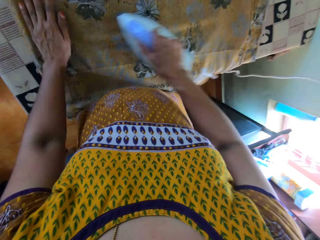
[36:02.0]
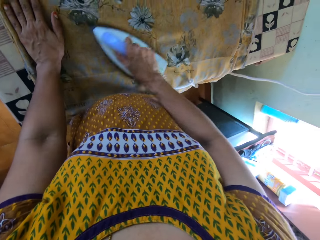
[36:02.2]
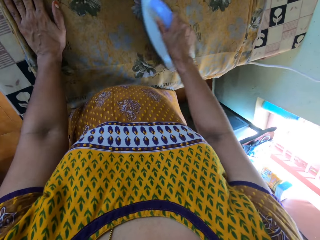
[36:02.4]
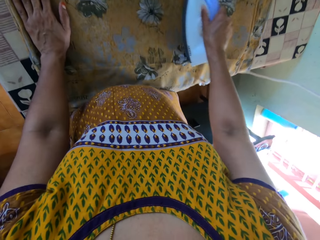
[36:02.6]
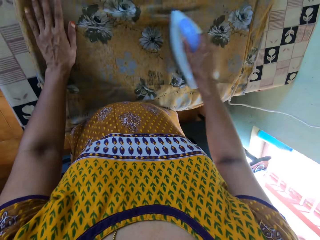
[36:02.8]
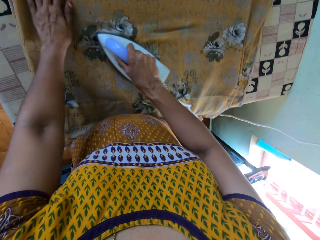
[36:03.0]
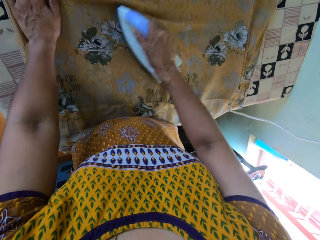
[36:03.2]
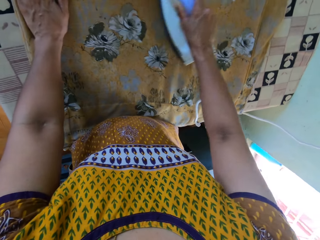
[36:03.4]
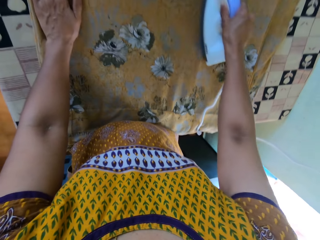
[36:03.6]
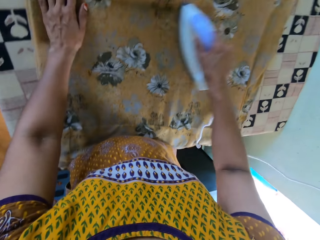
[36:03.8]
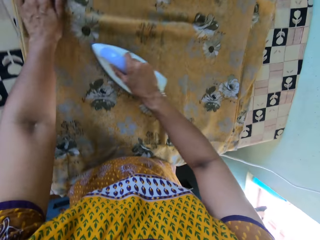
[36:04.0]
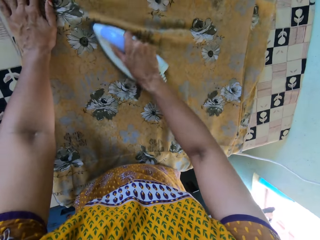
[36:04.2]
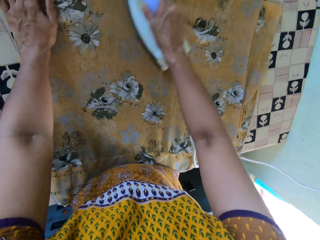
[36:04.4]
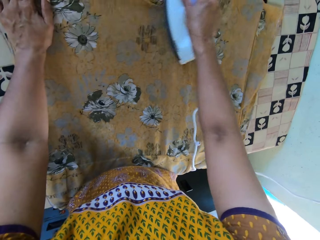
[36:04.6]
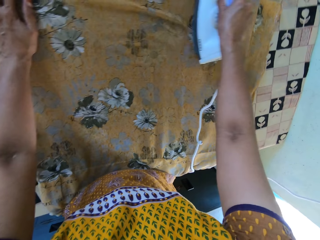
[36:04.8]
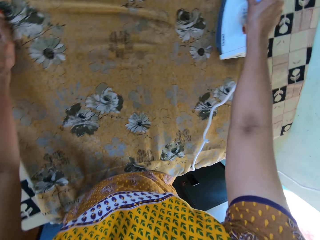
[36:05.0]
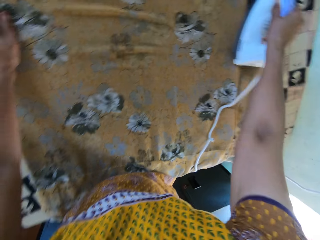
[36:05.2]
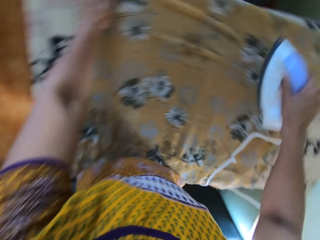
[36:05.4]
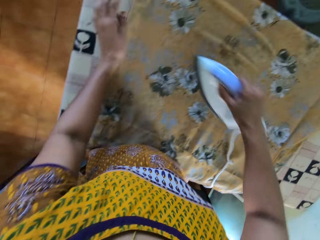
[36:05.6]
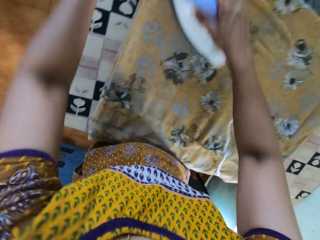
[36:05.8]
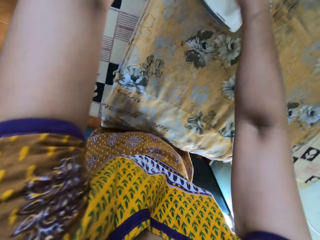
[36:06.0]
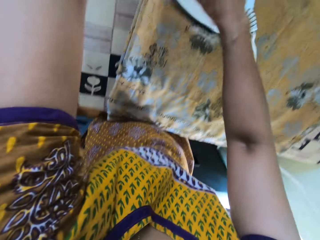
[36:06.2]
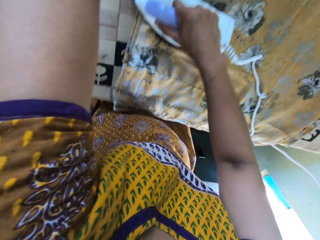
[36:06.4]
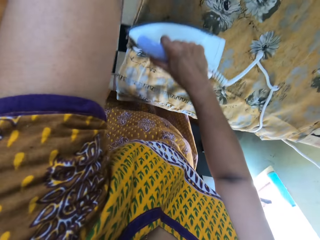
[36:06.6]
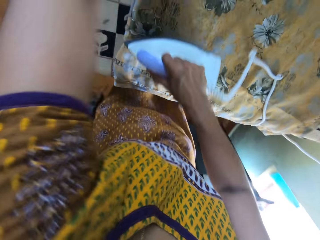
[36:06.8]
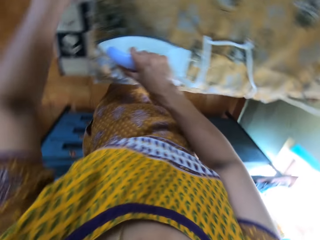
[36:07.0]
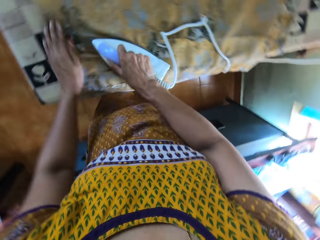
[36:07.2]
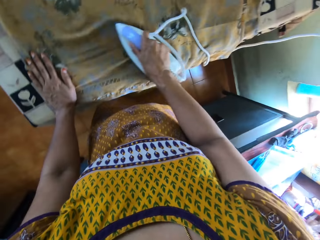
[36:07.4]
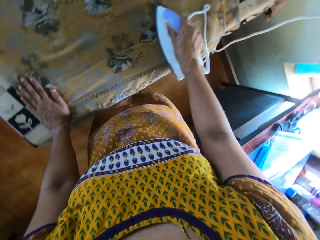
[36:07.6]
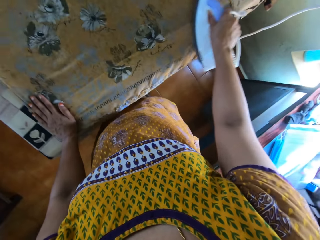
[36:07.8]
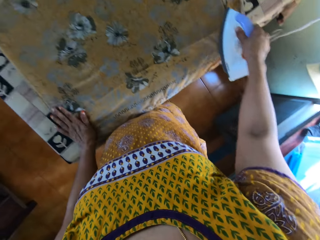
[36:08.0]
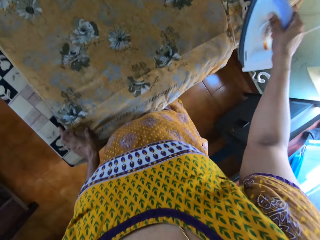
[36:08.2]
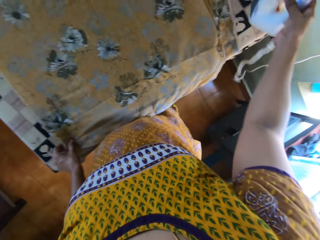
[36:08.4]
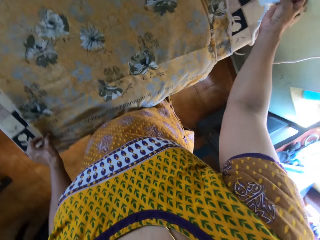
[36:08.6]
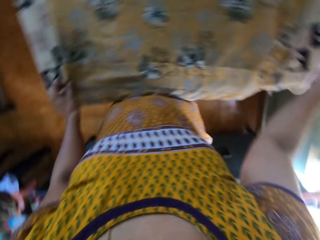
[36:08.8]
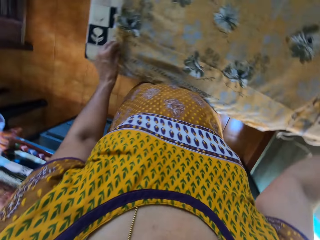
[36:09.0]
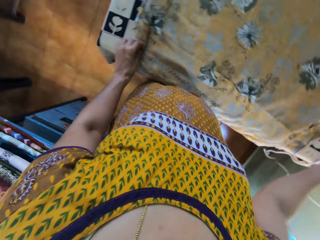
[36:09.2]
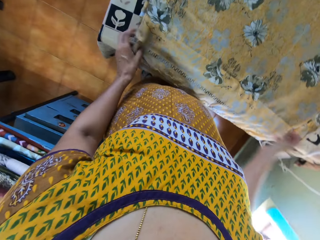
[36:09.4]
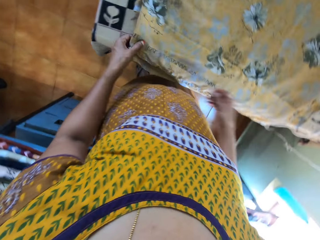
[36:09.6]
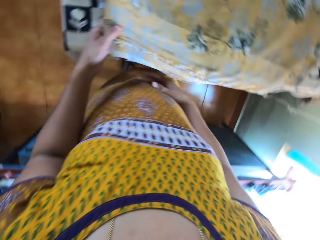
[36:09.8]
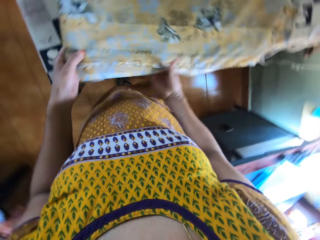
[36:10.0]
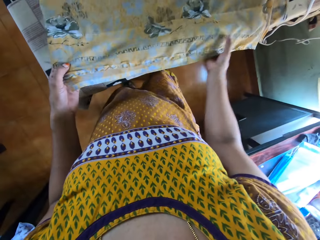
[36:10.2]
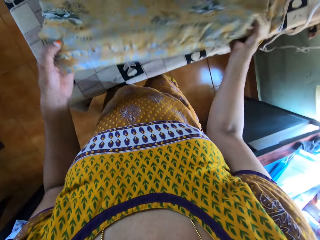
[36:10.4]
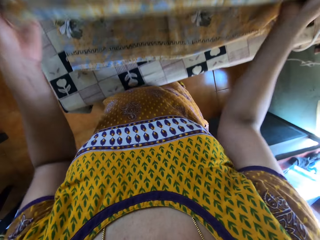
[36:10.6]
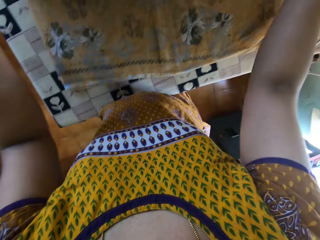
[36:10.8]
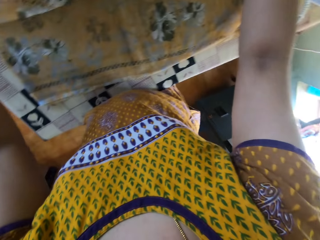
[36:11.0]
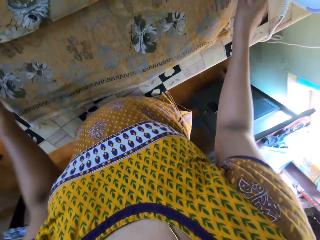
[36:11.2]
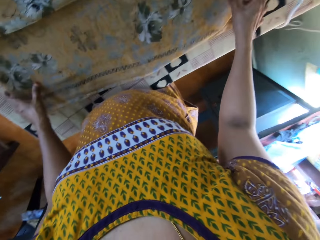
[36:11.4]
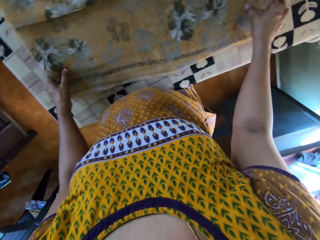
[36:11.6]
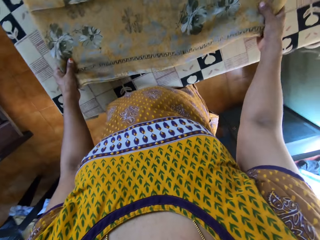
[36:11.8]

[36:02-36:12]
The camera wearer places the pressing iron in her right hand on the table. She adjusts the piece of cloth on the table with both hands. She unfolds the cloth.

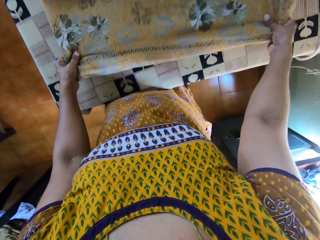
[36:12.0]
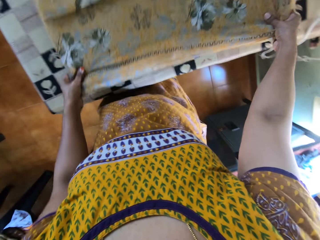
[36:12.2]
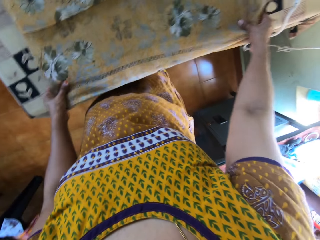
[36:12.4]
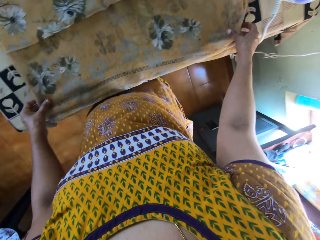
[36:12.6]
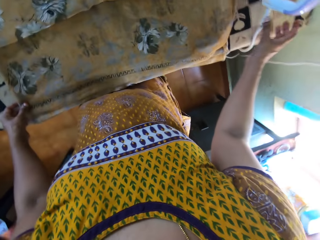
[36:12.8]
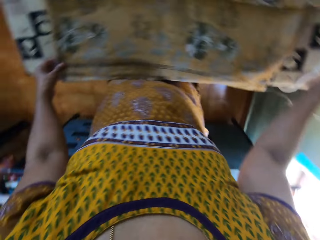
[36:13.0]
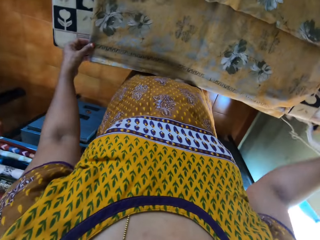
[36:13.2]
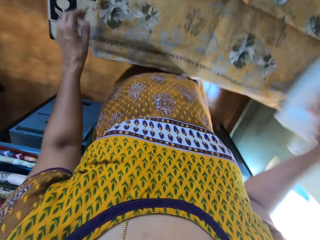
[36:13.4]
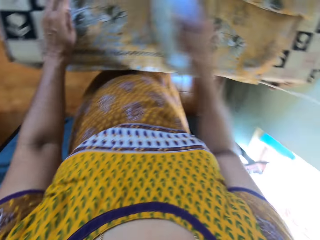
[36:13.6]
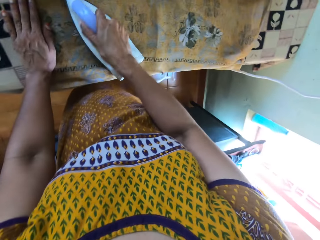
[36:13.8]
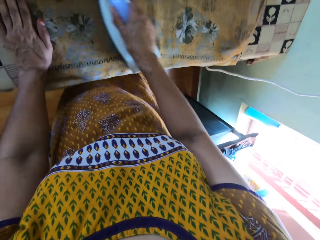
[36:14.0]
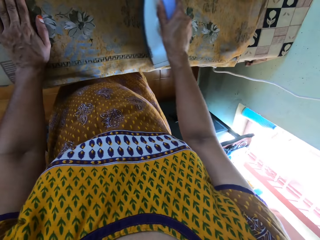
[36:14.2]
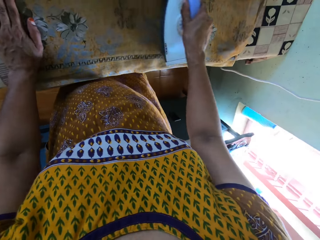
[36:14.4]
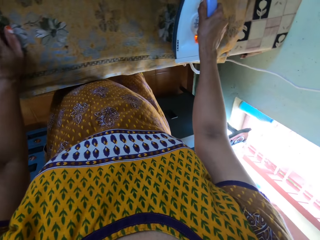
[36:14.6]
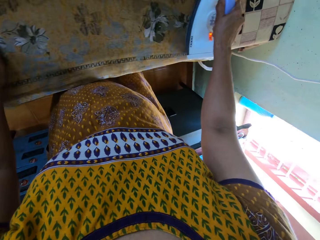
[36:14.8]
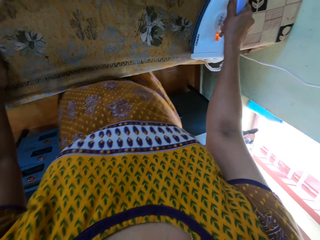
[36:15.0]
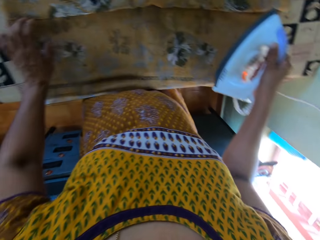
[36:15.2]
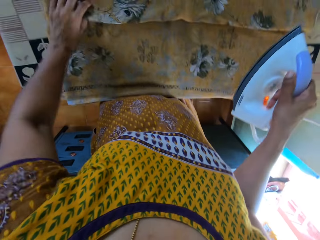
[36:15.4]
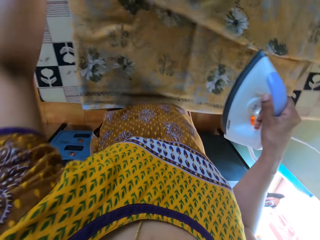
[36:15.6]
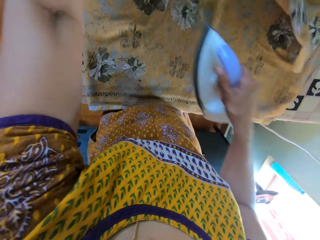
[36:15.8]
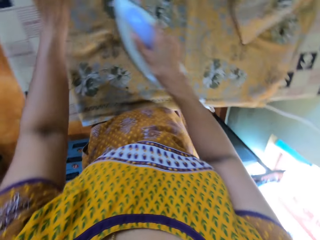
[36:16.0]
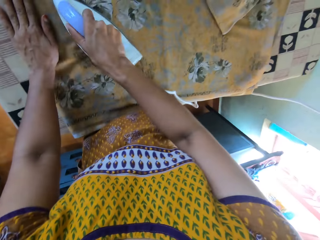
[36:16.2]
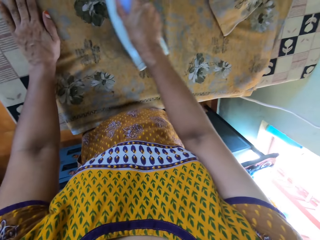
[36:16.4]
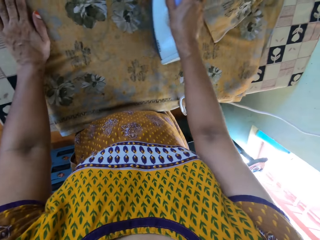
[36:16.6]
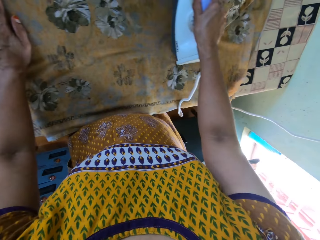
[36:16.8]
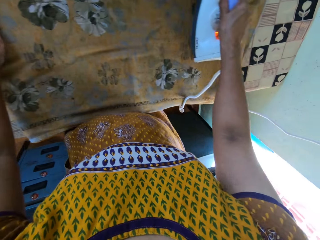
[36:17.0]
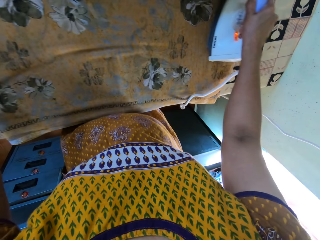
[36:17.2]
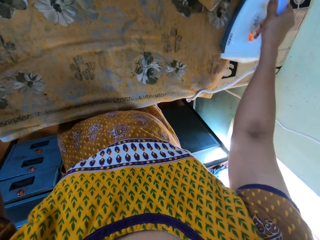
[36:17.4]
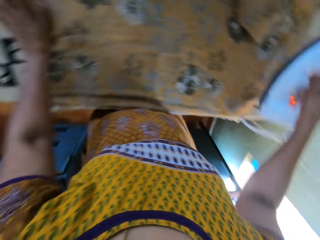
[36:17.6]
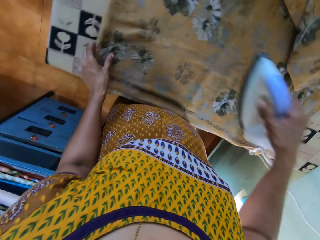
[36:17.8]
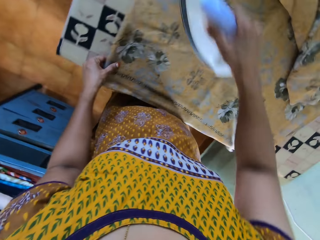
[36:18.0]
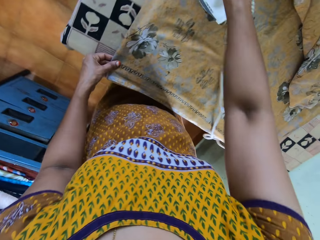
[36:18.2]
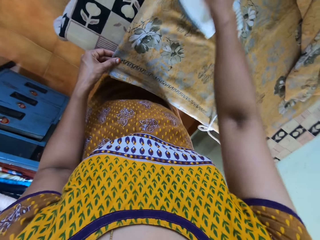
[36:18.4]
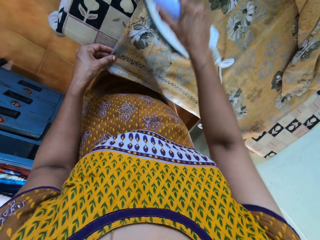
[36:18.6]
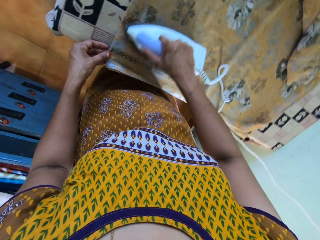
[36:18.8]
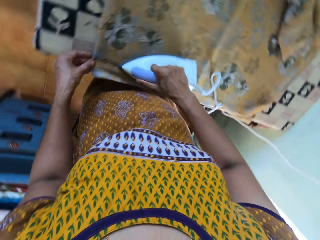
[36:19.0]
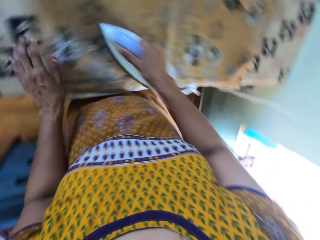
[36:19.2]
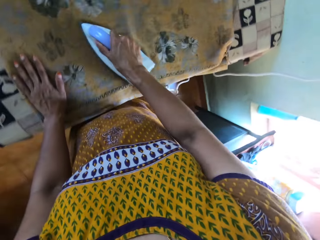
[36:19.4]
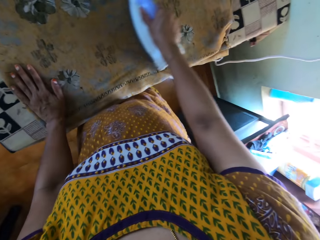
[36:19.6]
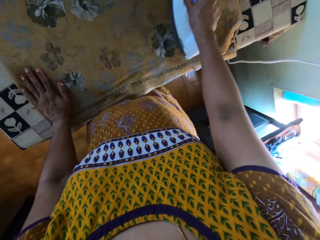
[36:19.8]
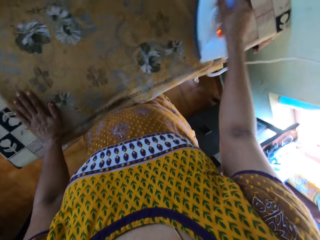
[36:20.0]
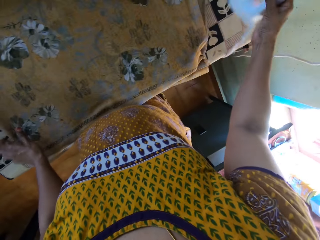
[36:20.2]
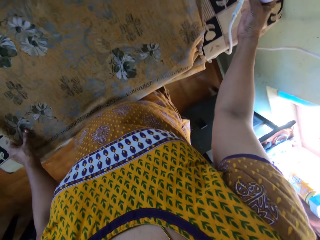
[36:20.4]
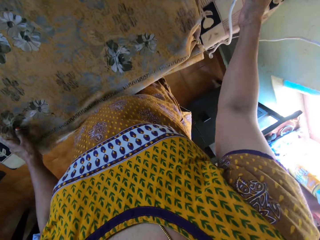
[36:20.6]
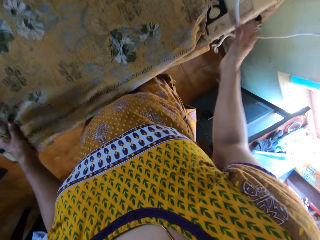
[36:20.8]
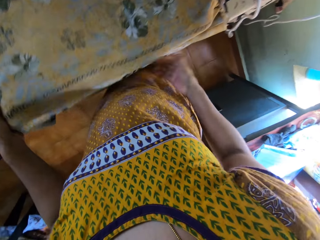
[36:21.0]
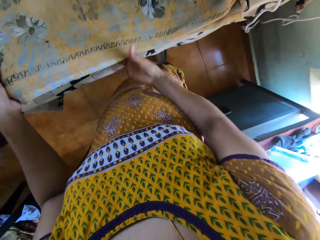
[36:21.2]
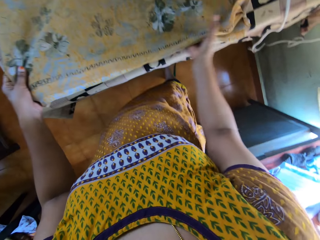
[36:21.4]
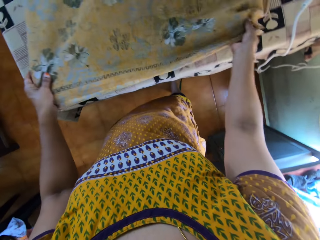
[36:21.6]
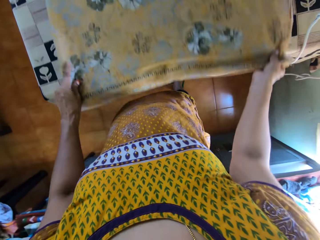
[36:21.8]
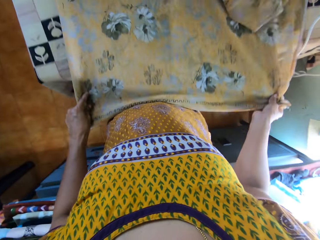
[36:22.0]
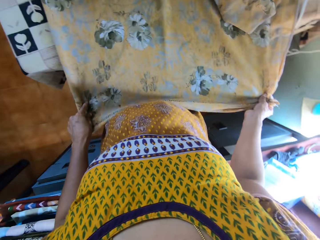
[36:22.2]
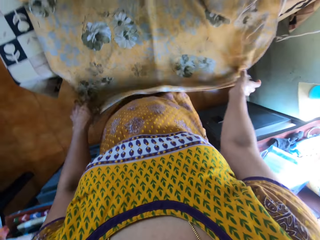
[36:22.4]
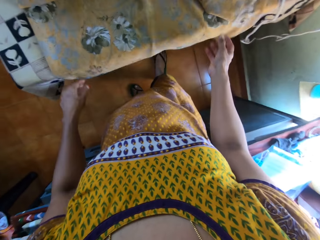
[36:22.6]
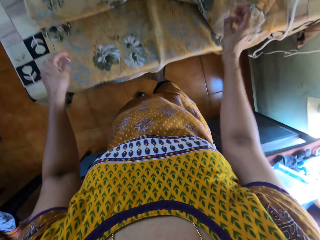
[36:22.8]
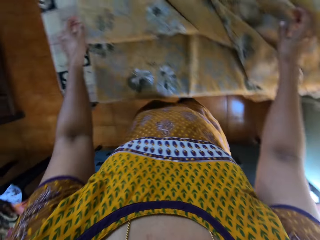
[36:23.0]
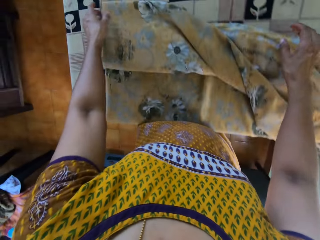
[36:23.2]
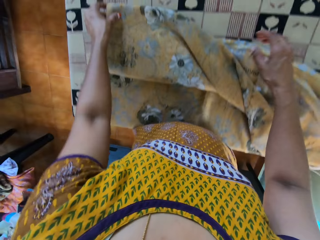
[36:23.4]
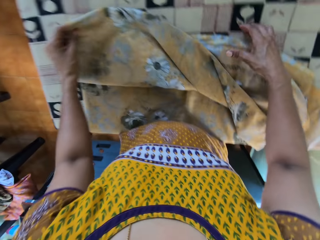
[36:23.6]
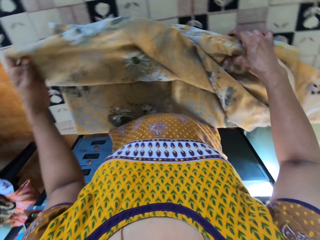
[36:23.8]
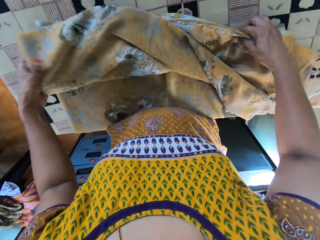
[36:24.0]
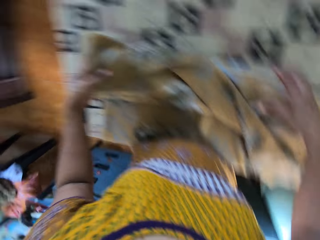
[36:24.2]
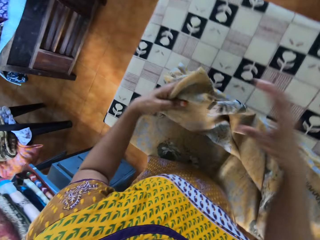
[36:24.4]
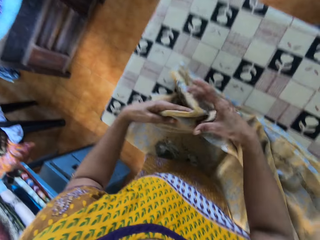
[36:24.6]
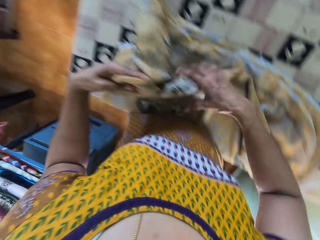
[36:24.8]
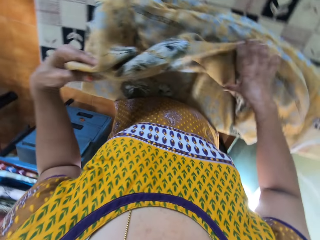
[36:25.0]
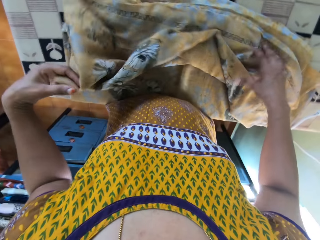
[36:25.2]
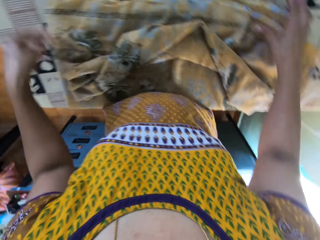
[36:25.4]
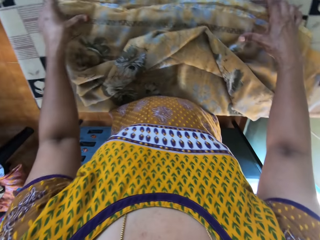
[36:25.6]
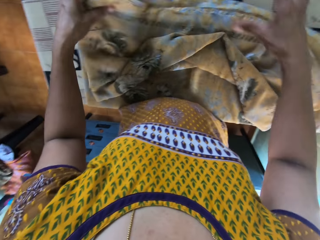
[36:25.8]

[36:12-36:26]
The camera wearer picks the pressing iron from the table with her right hand. She irons the piece of cloth with the pressing iron in her right hand. She adjusts the cloth with her left hand. She irons the cloth with the iron in her right hand. She holds the cloth with her left hand. She puts the iron on the ironing board with her right hand. She holds the cloth with her left hand. She holds the cloth with her right hand. She adjusts the sheet. She pulls the cloth with both hands. She picks up the cloth from the ironing board with her left hand. She holds the cloth with her right hand.
